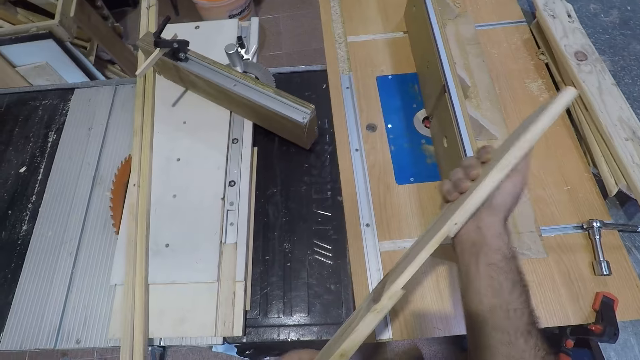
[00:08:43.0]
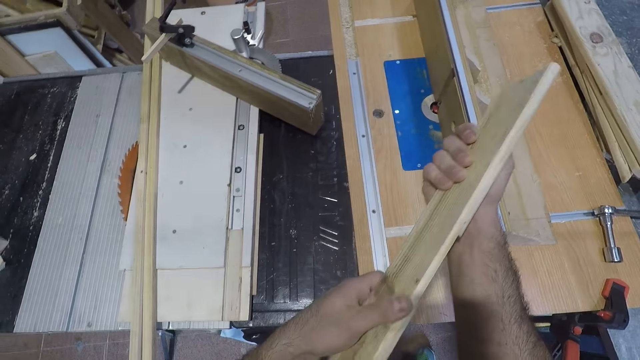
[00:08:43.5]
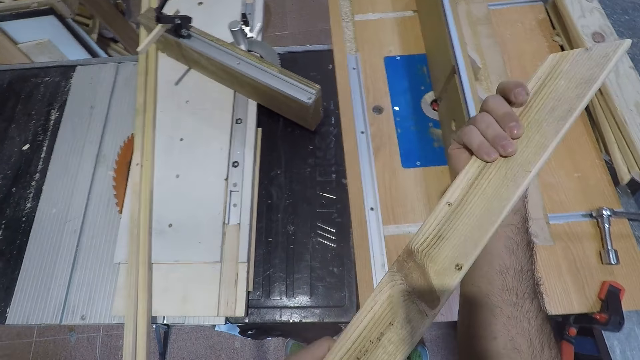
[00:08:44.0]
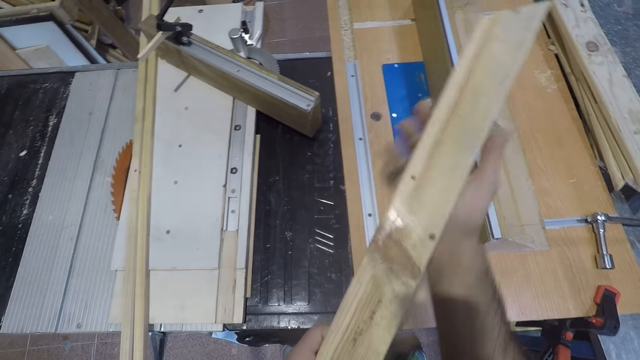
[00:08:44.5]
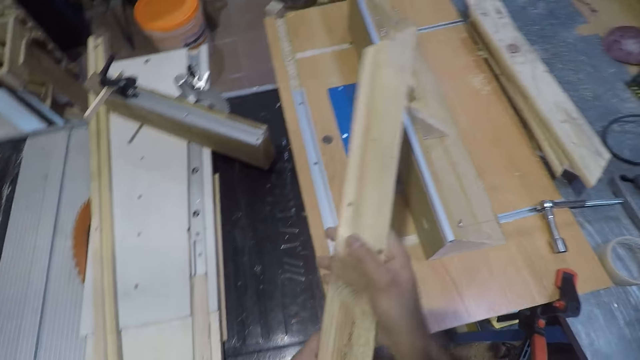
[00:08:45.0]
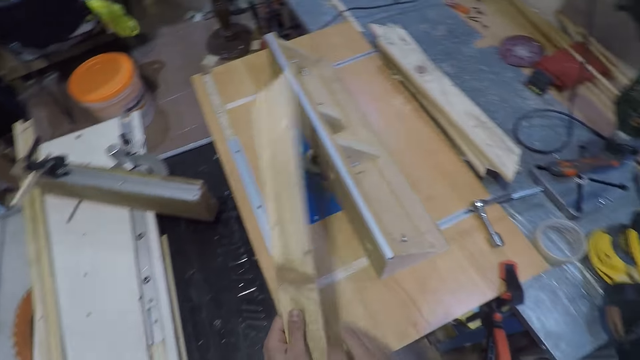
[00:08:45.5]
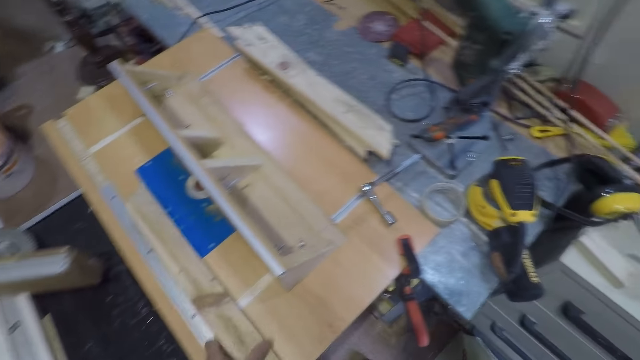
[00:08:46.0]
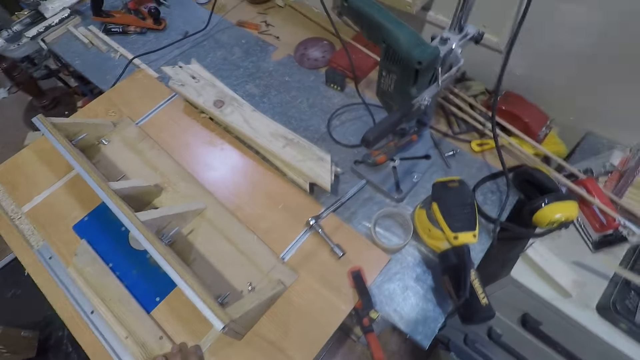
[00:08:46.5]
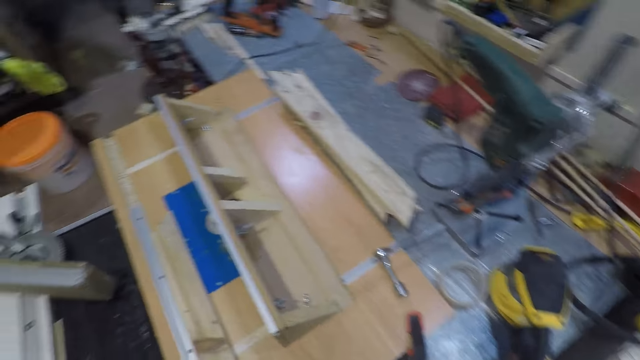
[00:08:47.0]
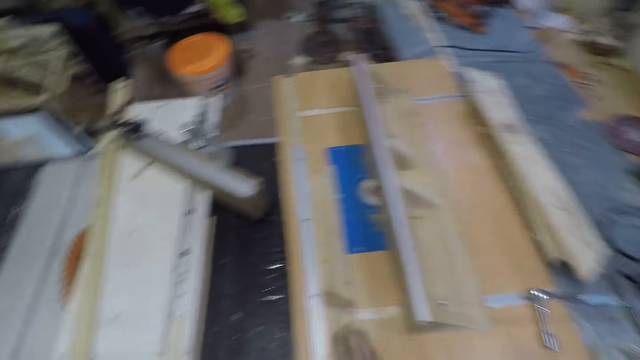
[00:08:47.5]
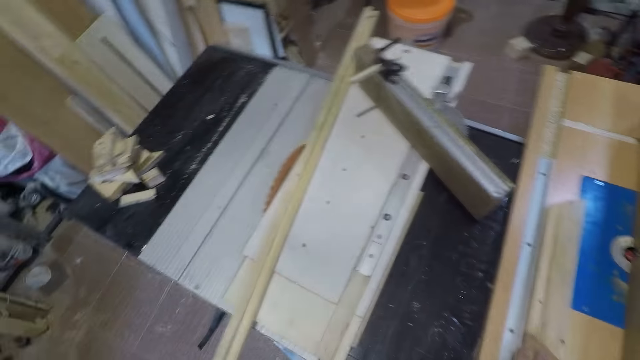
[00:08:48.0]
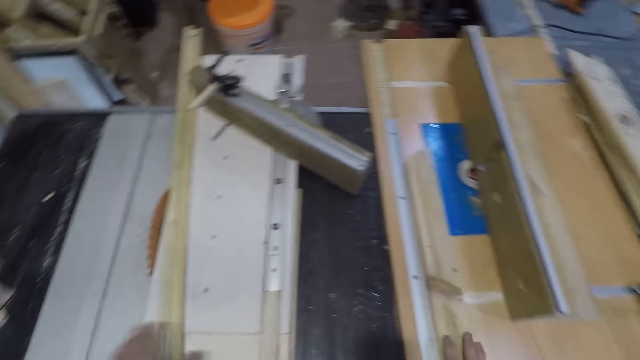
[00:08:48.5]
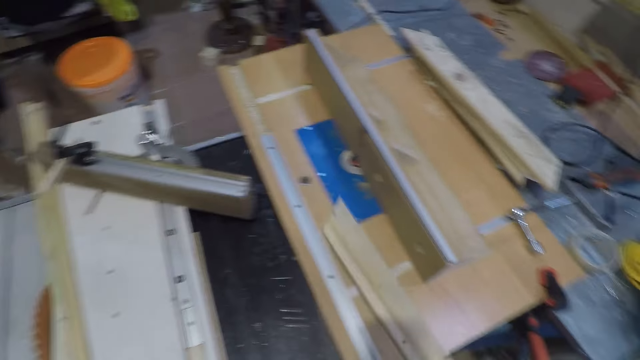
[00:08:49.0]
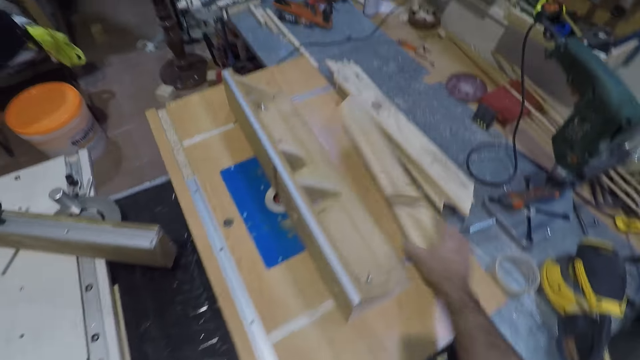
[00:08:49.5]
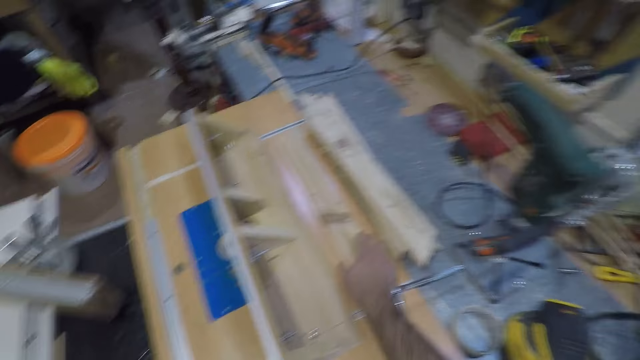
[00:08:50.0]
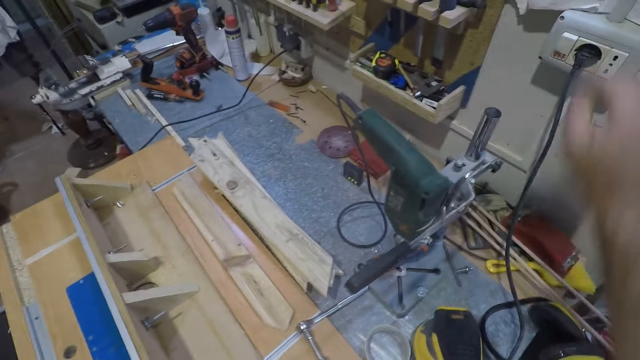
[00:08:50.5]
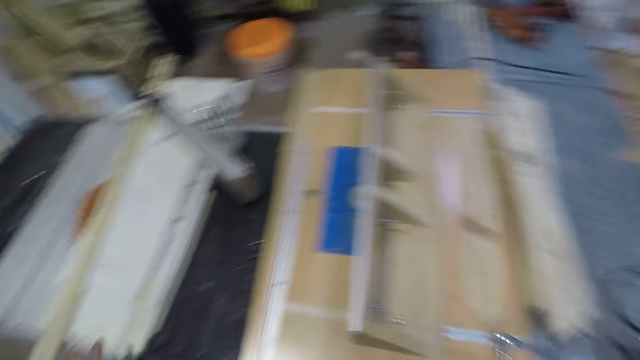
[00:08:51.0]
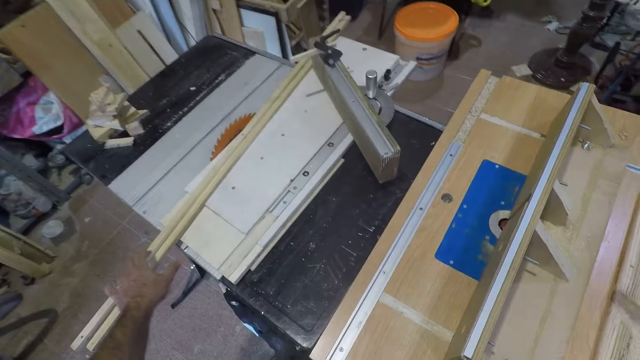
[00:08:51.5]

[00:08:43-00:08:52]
The camera wearer drops the wood on the table. They look around the workshop. They move the wood from one part on the table to another. They pick up the wood. They put the wood down on the smoothing machine. They press a switch on the wall. They turn on the smoothing machine.

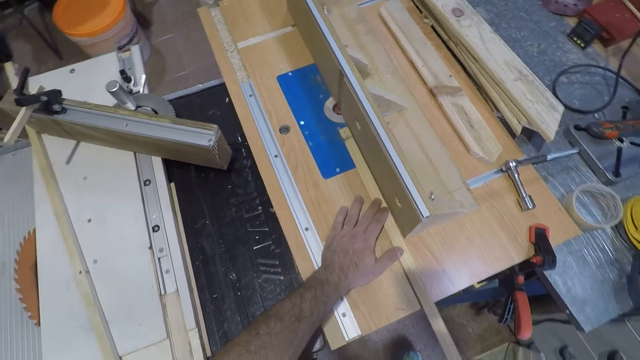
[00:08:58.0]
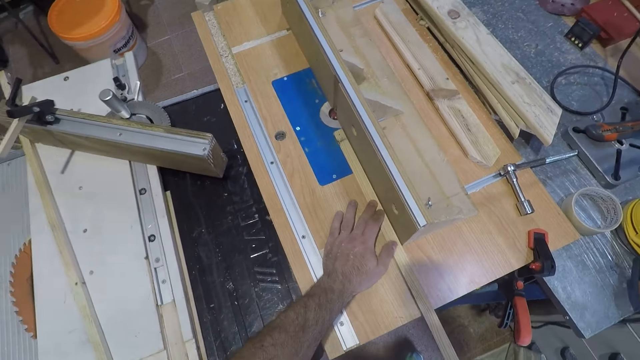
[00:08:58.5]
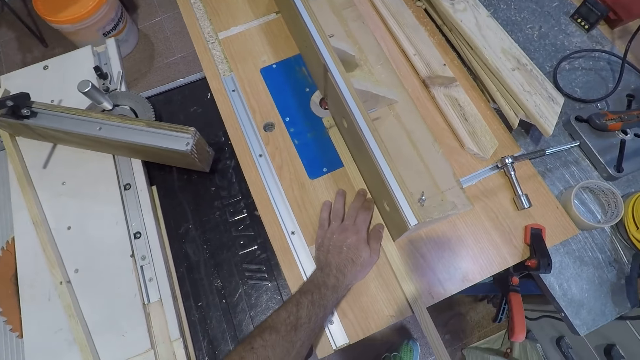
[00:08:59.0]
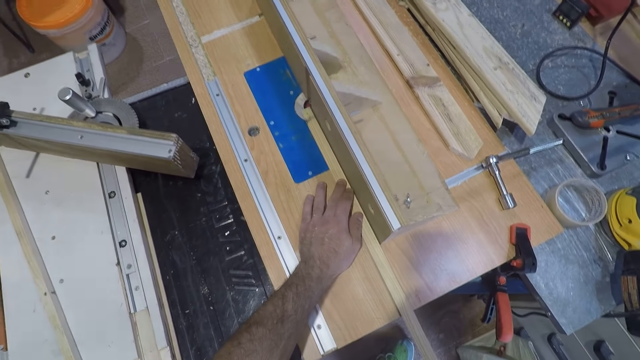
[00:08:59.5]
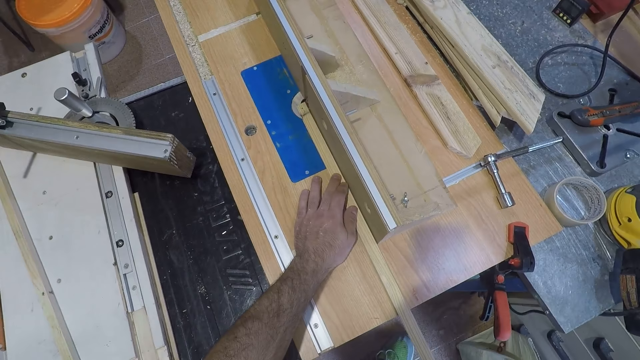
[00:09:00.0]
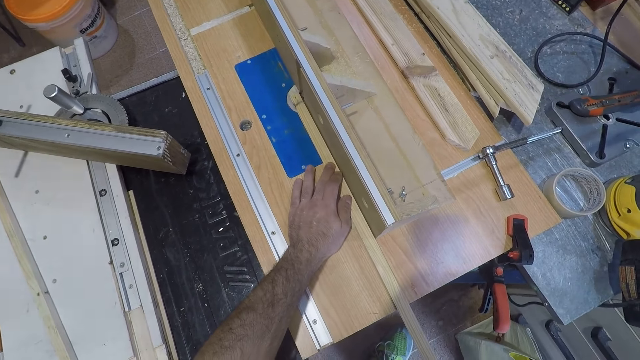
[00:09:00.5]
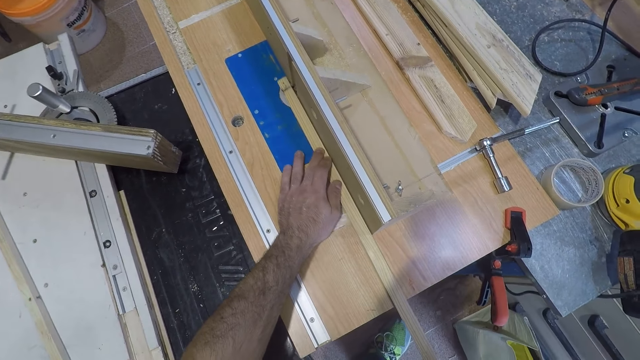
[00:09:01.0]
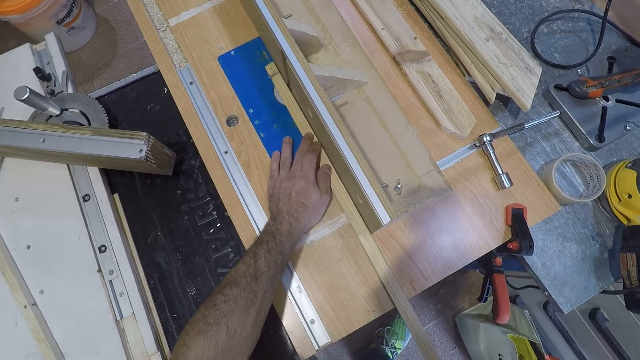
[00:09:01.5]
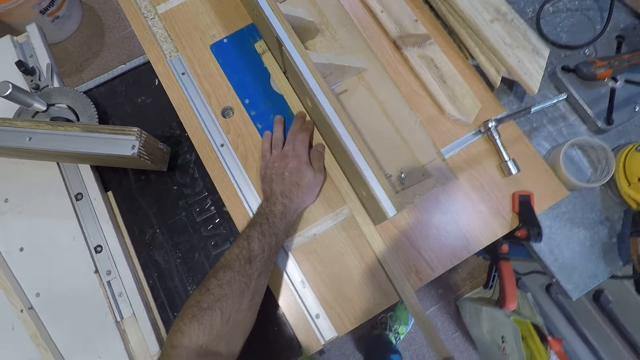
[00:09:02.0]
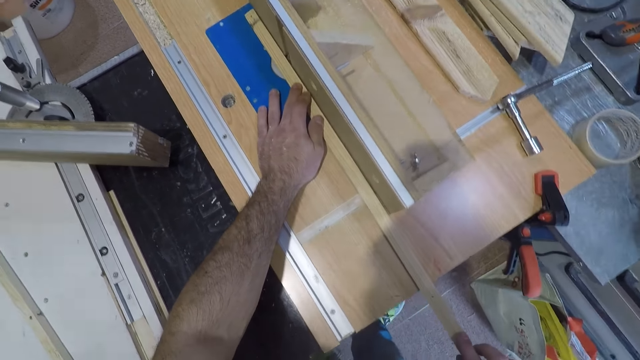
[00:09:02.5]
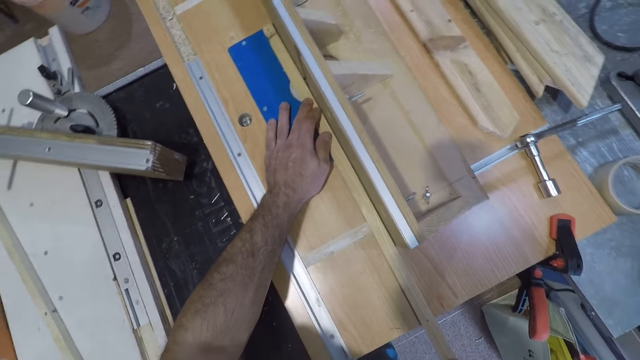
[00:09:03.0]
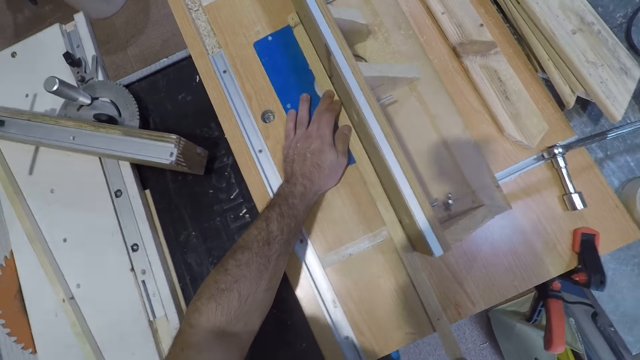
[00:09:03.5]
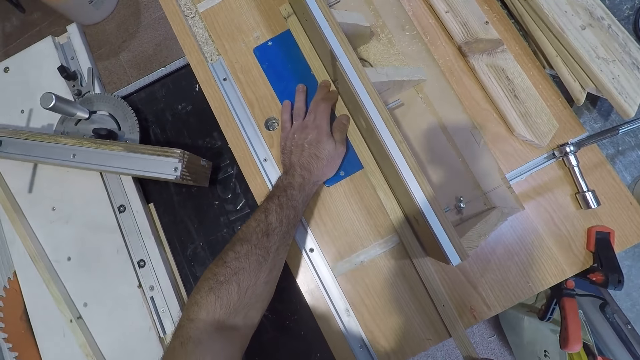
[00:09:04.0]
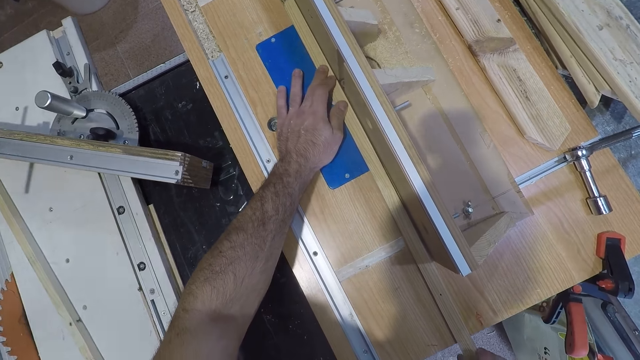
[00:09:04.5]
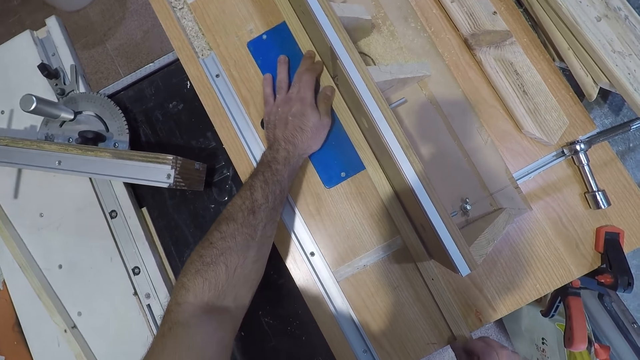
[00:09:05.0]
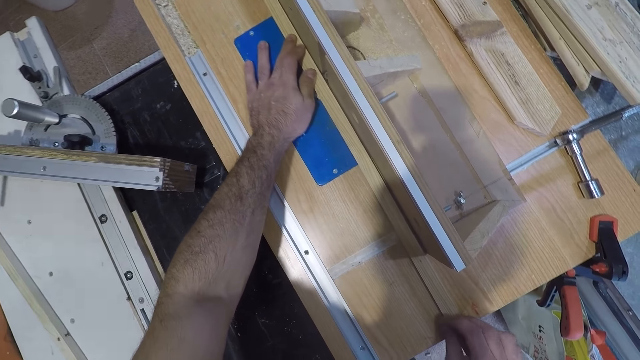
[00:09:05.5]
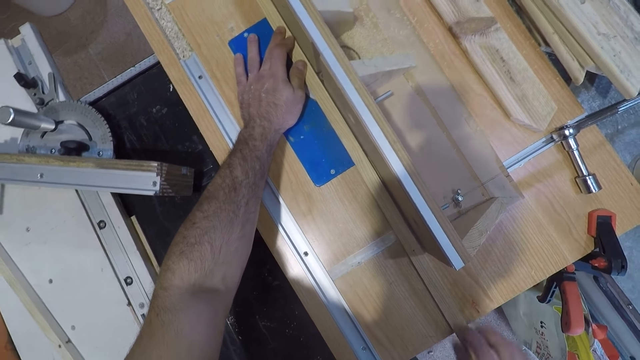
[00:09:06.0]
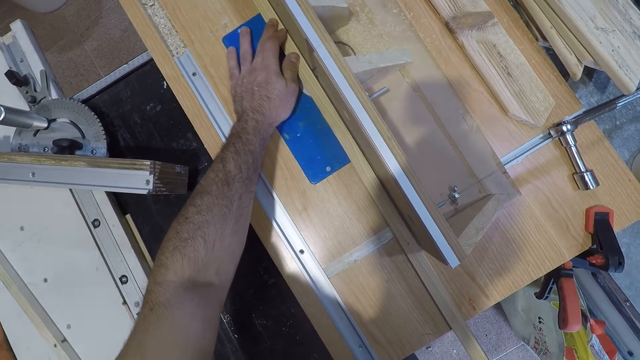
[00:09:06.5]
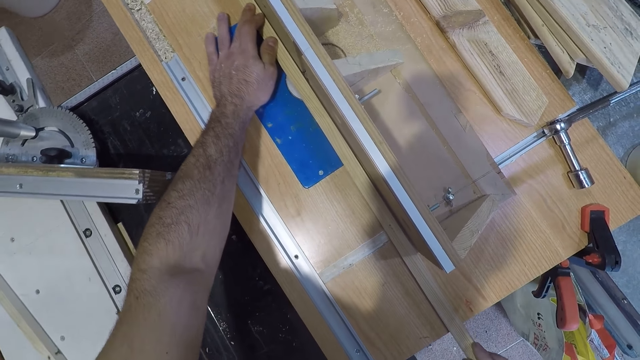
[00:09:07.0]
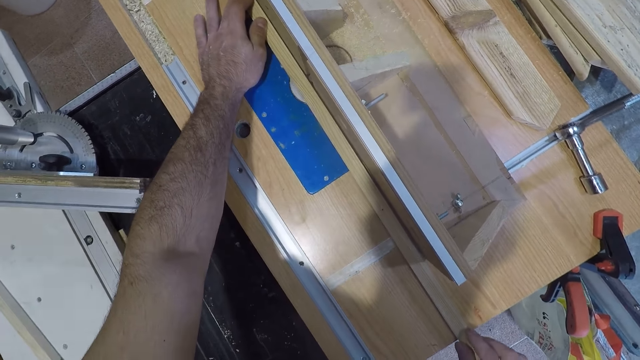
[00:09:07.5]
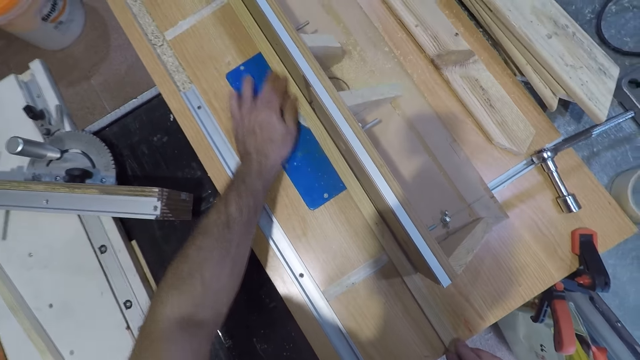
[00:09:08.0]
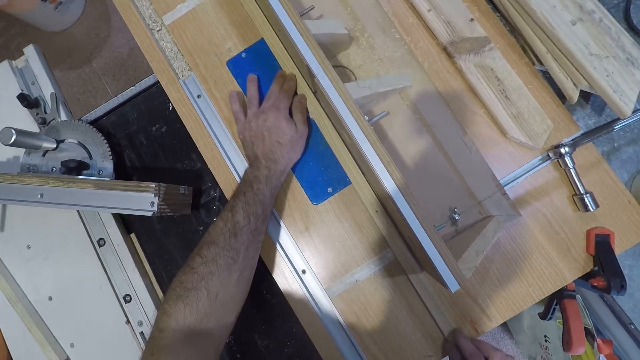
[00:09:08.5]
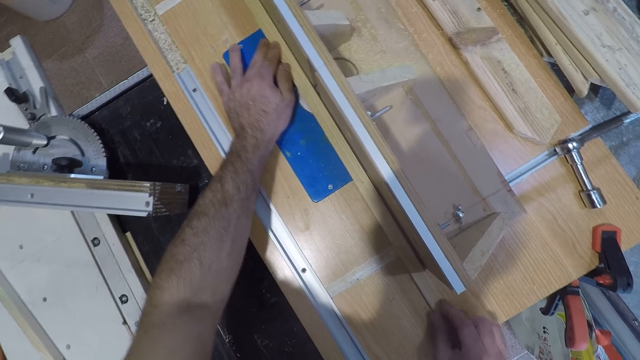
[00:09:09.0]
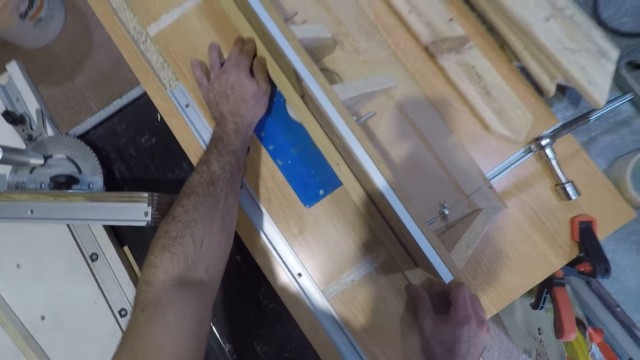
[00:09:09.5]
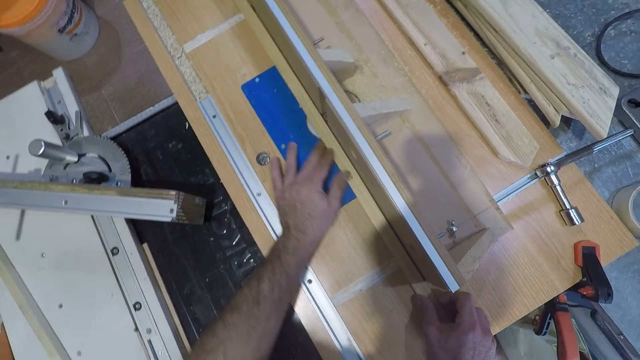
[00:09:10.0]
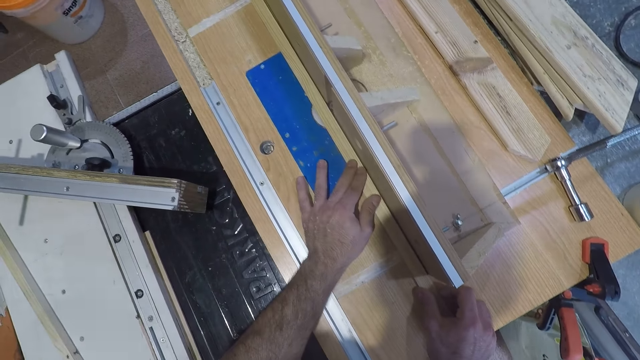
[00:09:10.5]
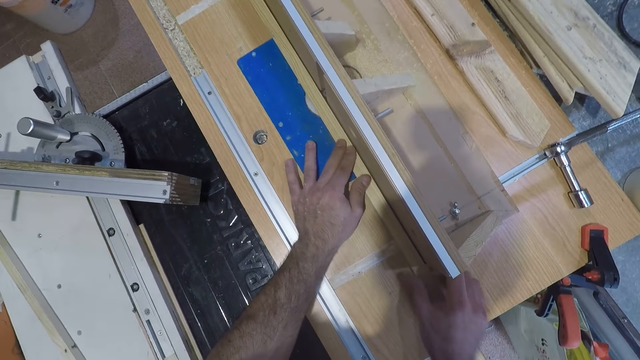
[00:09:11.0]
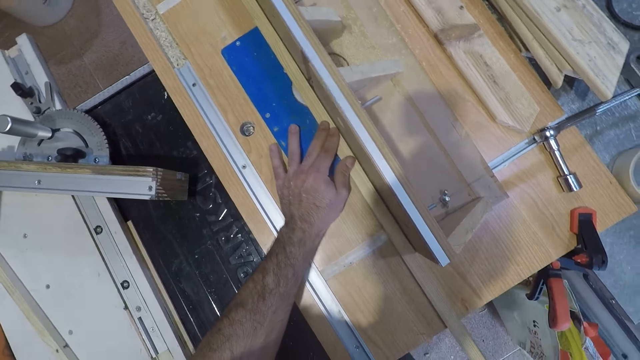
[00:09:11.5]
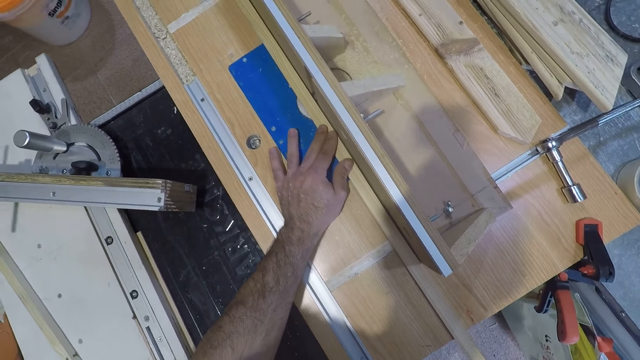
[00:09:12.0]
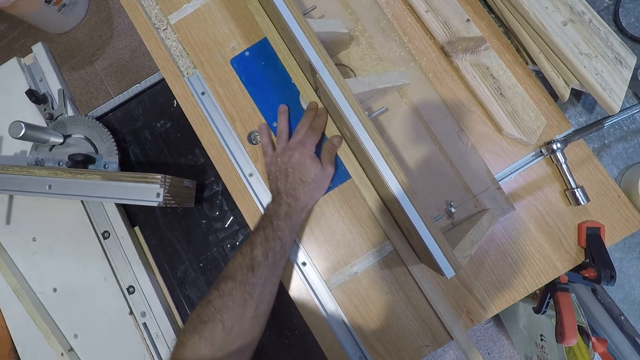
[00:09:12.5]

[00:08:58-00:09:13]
The camera wearer smoothens the wooden rod. They push the wooden rod against the smoothing machine.
